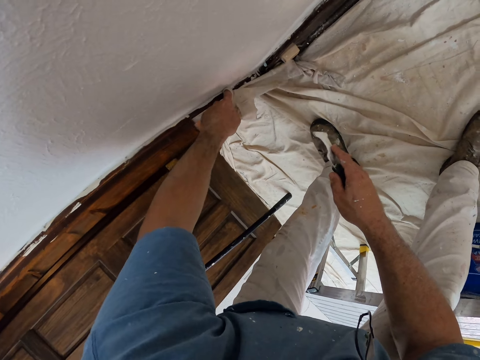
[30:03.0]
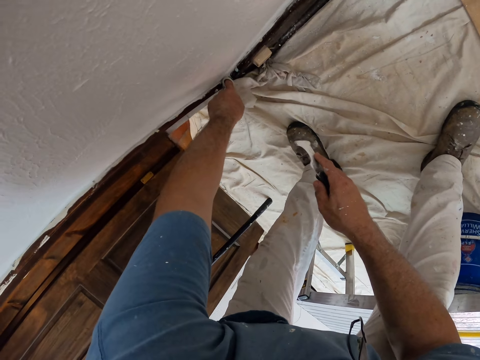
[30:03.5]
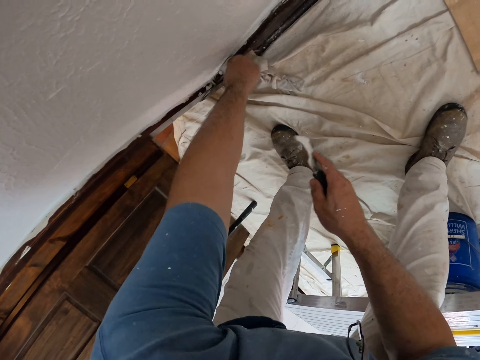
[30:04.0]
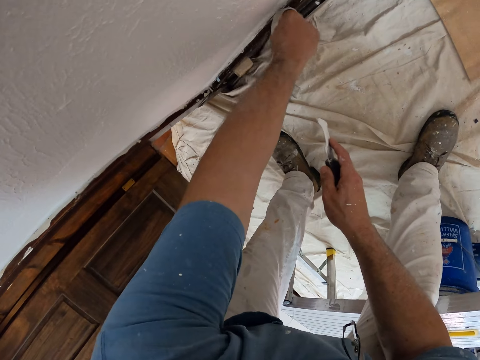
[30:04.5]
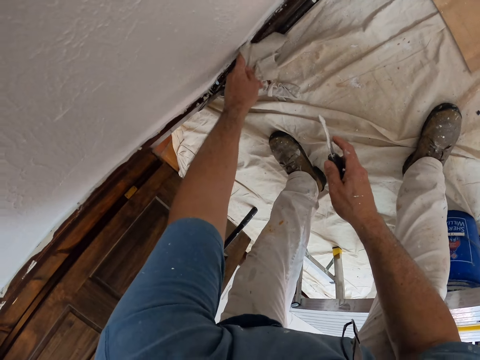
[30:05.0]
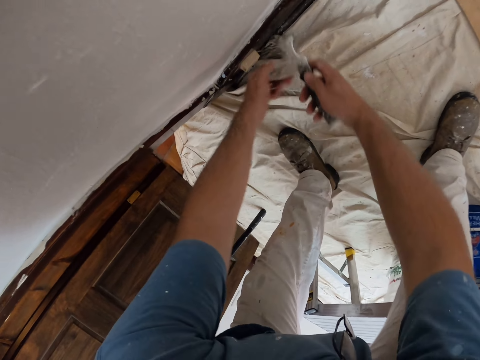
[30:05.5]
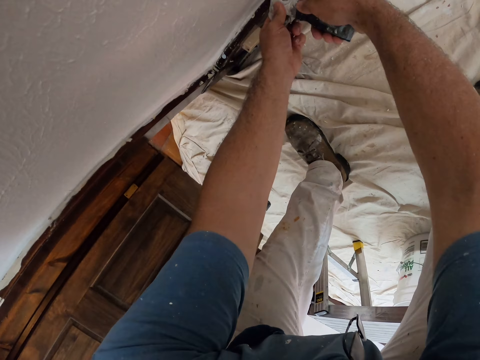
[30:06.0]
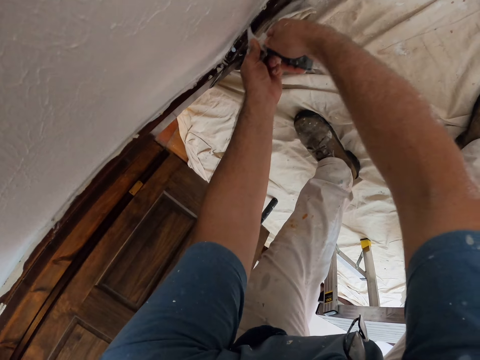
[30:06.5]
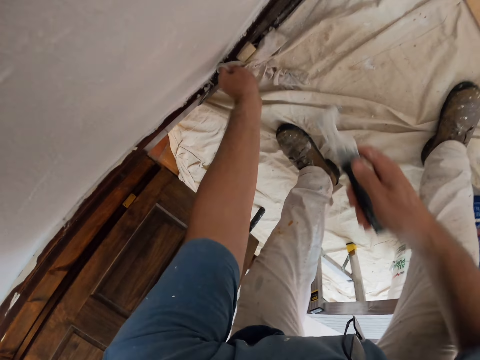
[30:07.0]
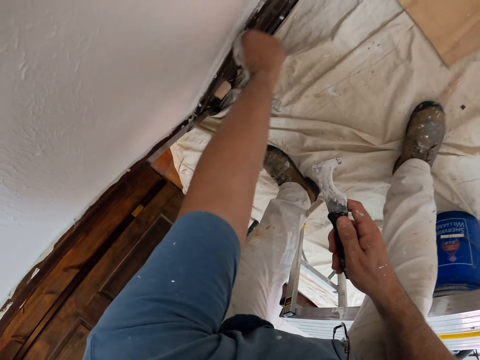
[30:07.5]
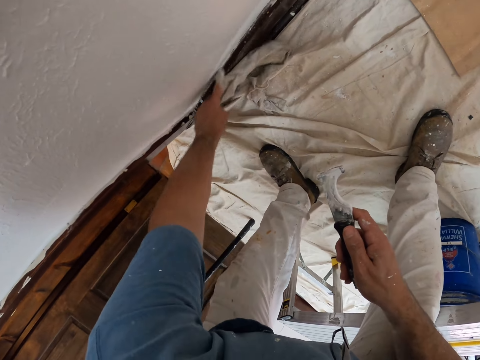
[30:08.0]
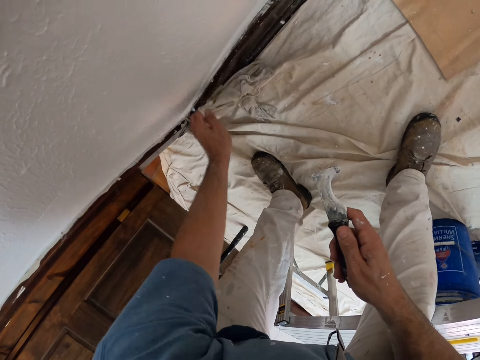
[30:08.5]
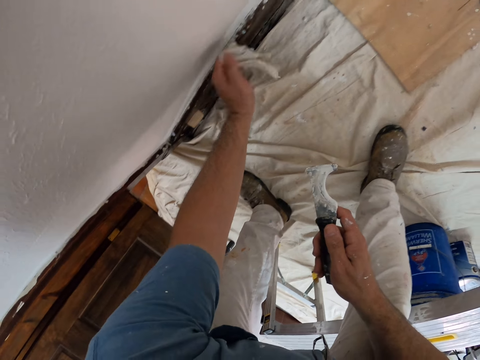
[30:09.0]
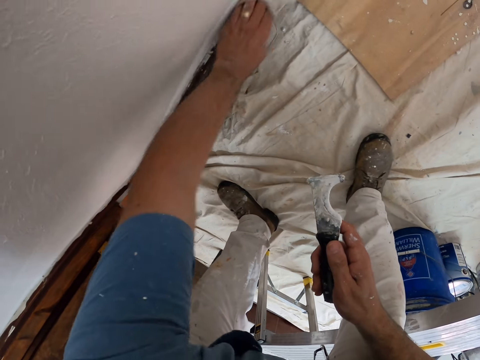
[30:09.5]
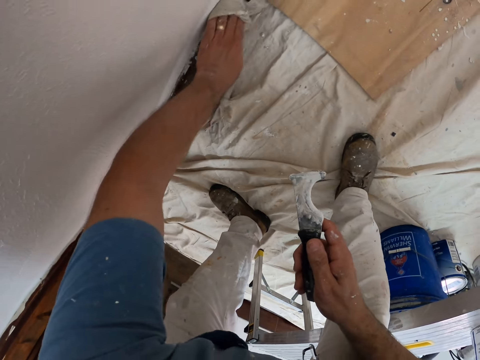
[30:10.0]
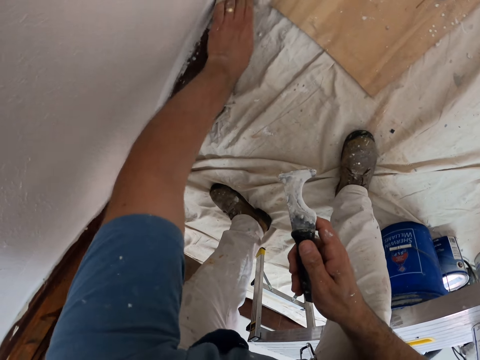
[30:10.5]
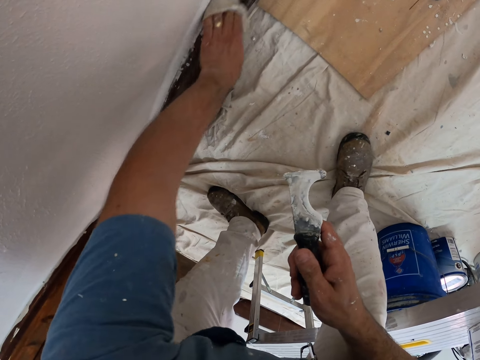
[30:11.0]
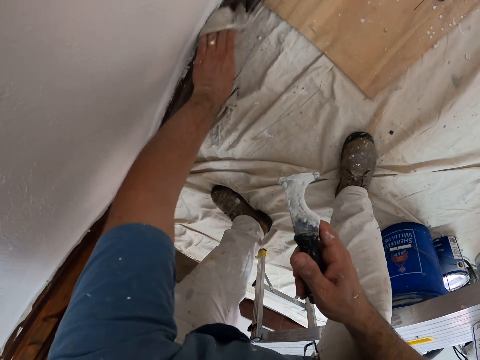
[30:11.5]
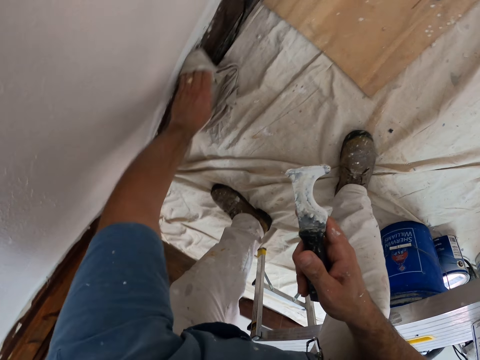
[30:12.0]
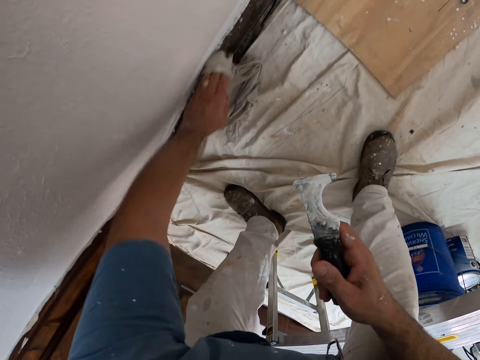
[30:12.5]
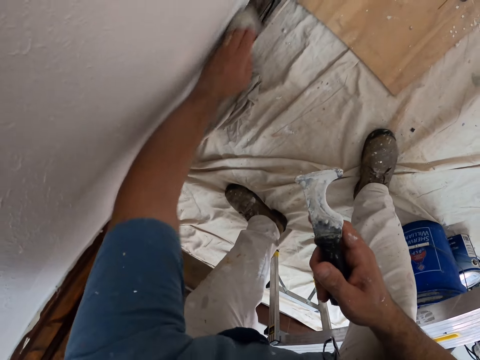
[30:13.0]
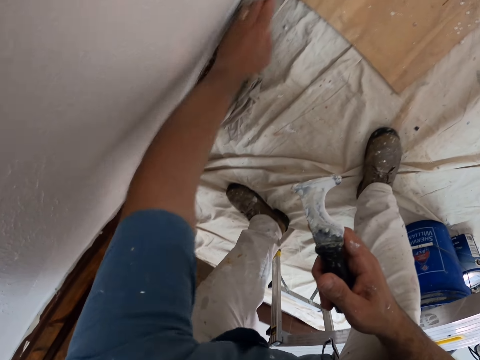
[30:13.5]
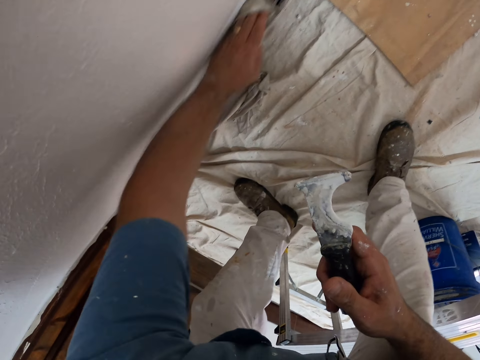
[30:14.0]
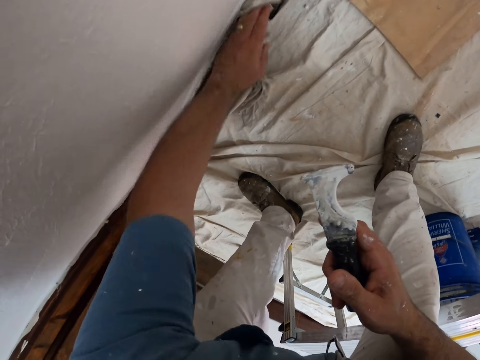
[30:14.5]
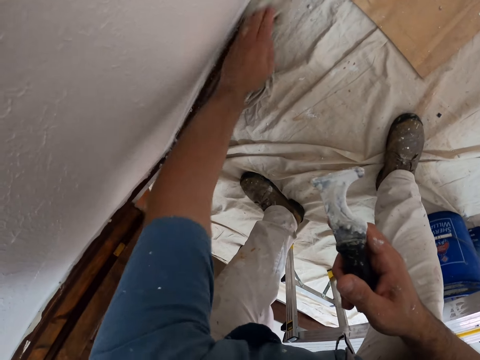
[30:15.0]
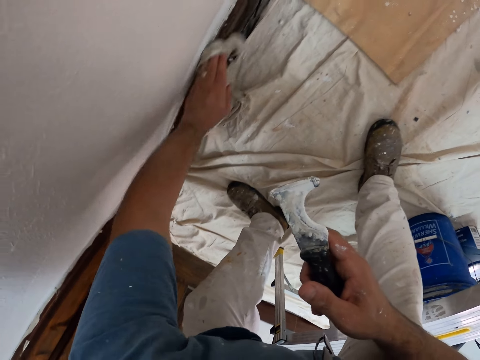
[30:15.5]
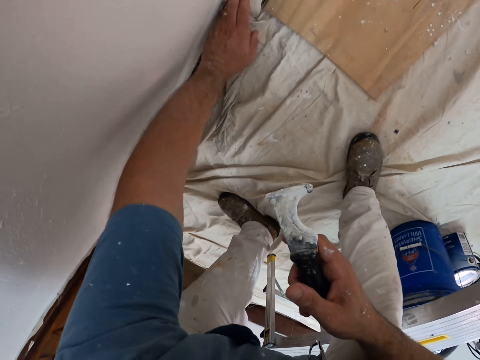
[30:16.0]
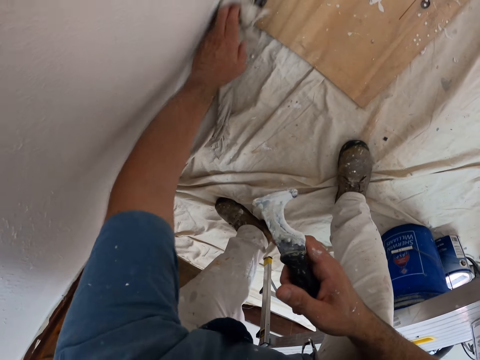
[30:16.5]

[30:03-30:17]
The camera wearer cleans paints on the baseboard with the napkin. They scrape the paints on the baseboard with the paint scraper. They clean paints on the baseboard with the napkin.

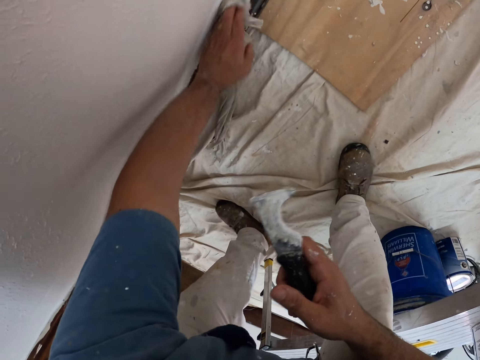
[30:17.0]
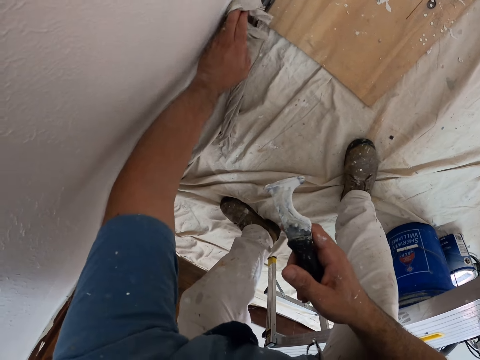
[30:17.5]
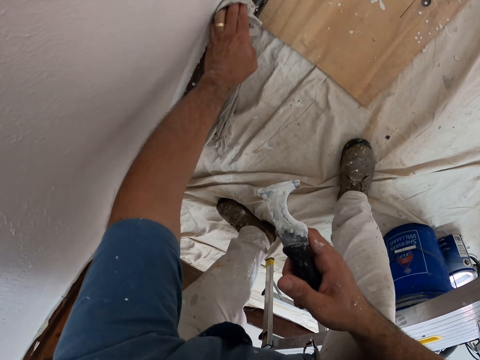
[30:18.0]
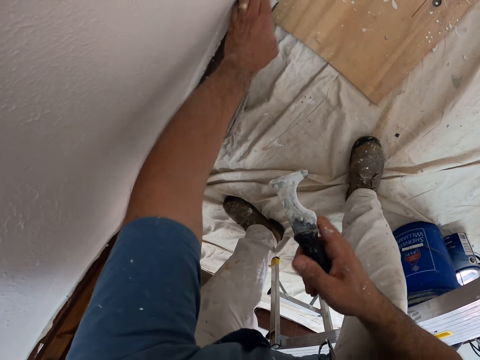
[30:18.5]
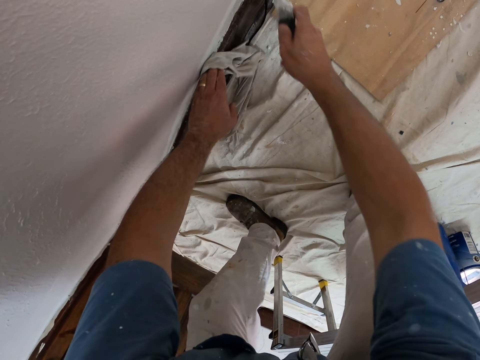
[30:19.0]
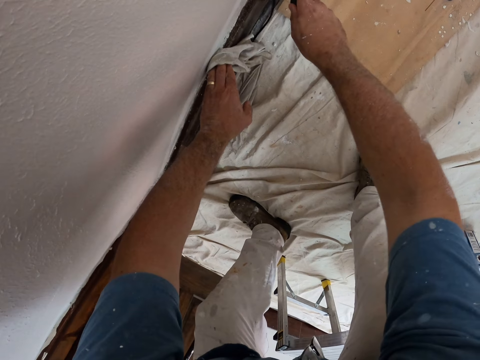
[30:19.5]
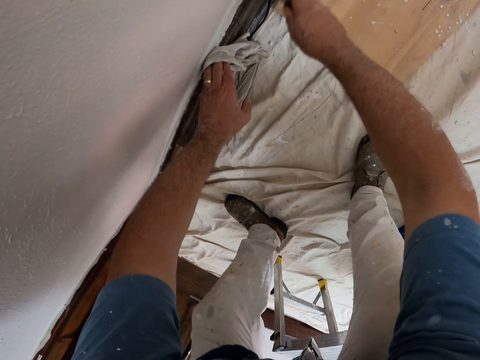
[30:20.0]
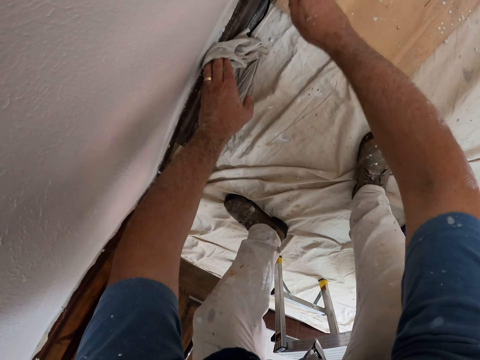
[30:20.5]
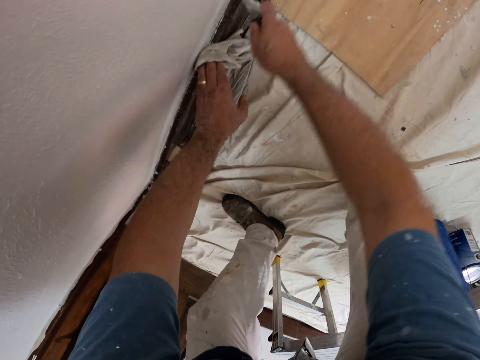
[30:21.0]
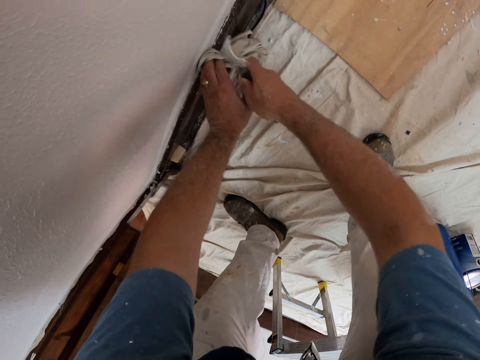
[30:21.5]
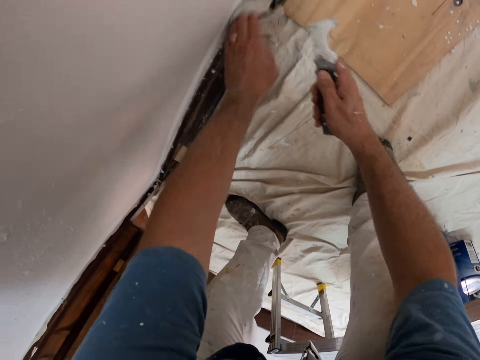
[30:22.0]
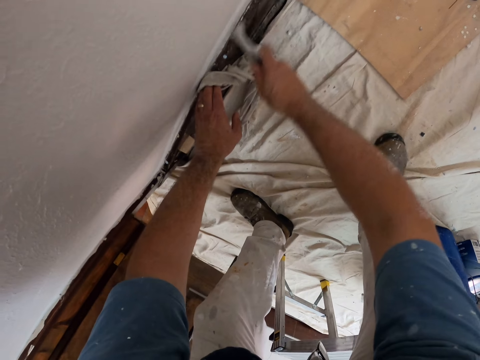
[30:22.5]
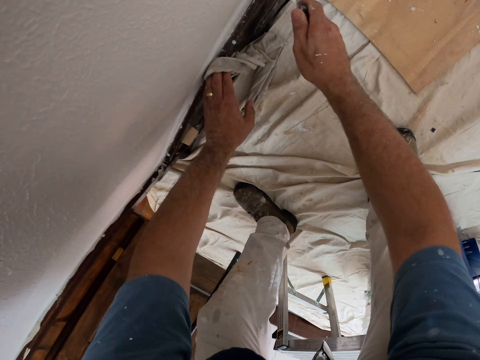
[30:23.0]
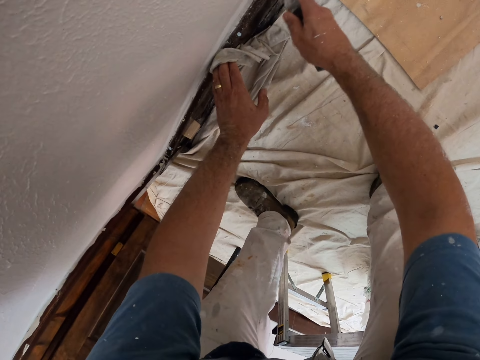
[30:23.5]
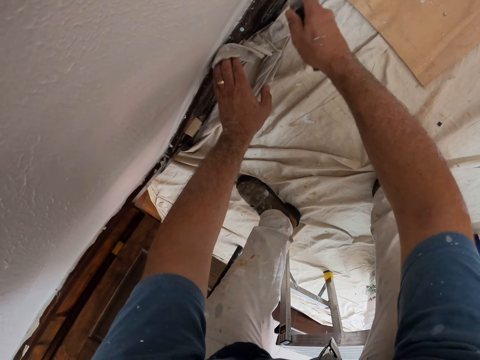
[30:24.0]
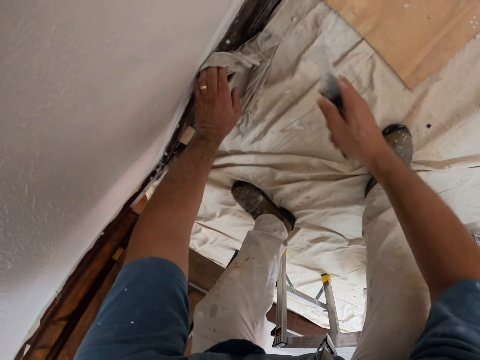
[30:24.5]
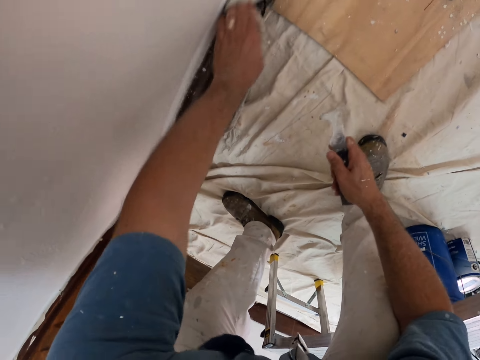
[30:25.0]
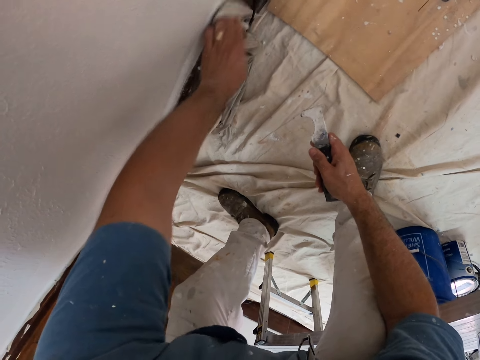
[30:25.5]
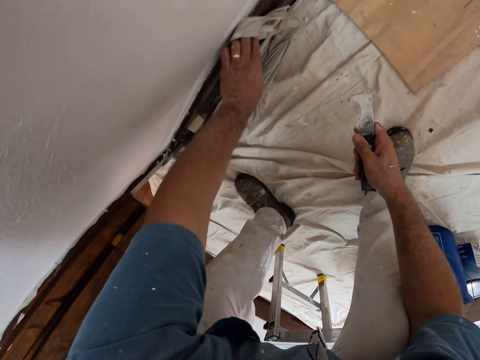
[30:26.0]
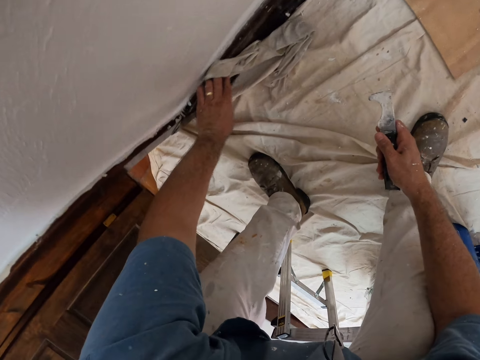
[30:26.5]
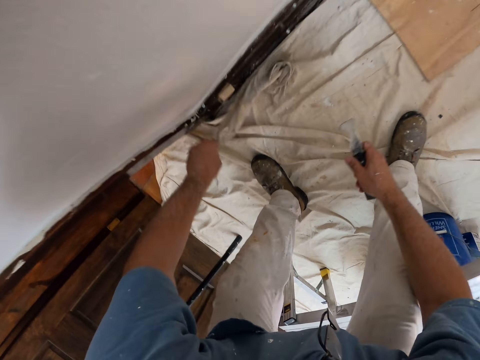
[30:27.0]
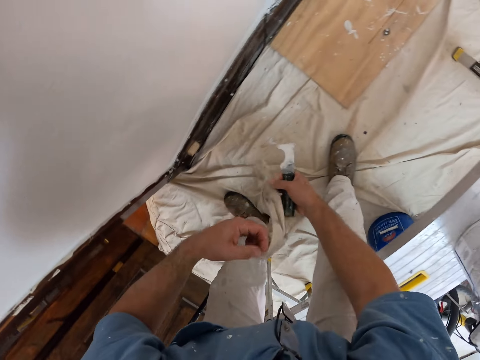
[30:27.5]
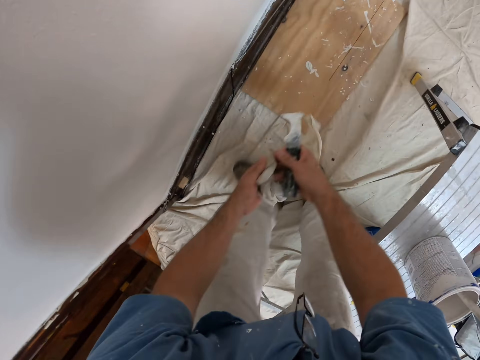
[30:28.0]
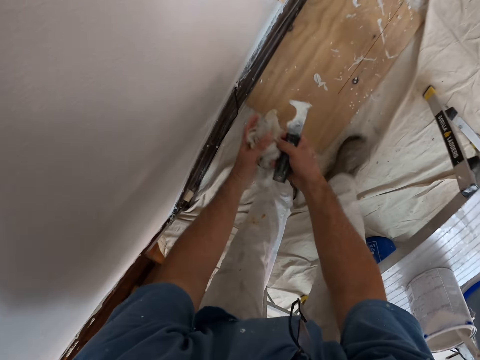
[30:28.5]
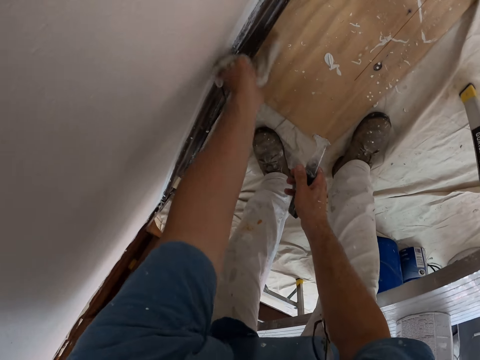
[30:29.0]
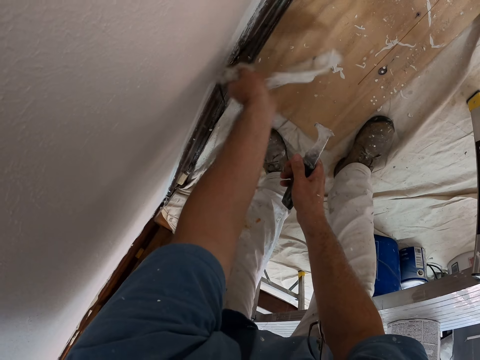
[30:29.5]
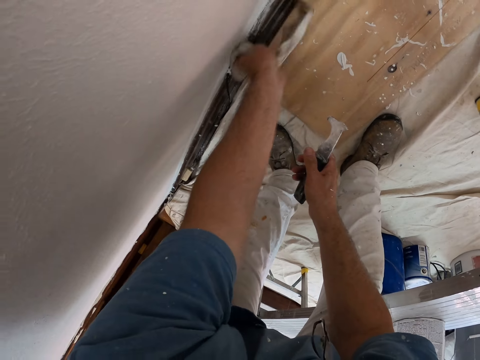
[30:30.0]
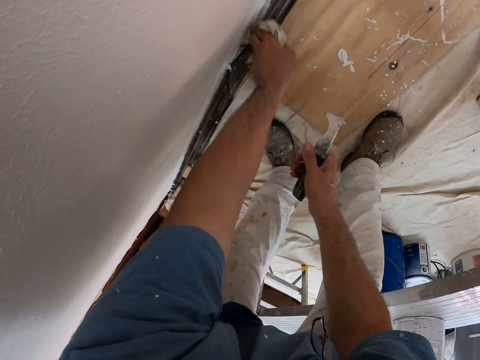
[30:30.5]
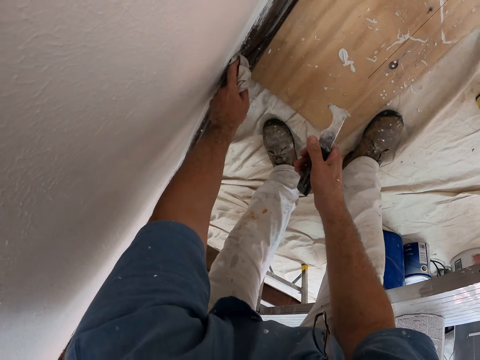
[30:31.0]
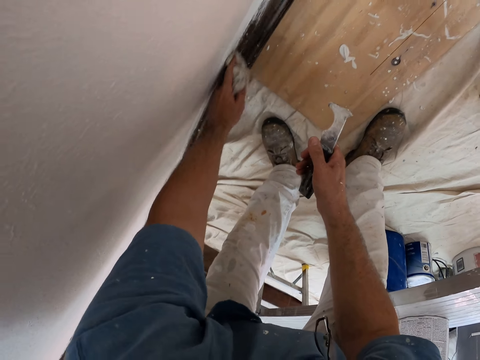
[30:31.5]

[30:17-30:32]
The camera wearer scrapes the paints on the baseboard with the paint scraper. He wipes the doorframe with the napkin. He scrapes the doorframe with the paint scraper. He cleans paints on the baseboard with the napkin. He adjusts the napkin in his hands. He folds the napkin. He cleans paints on the baseboard with the napkin.
